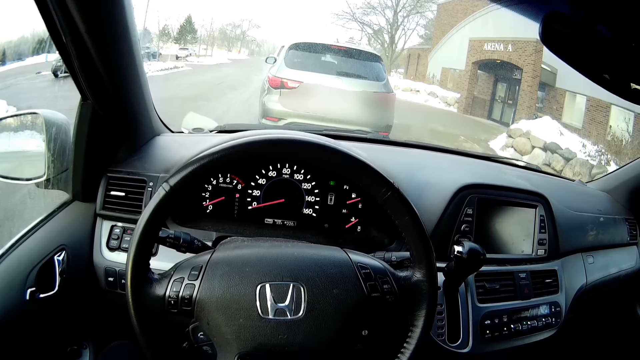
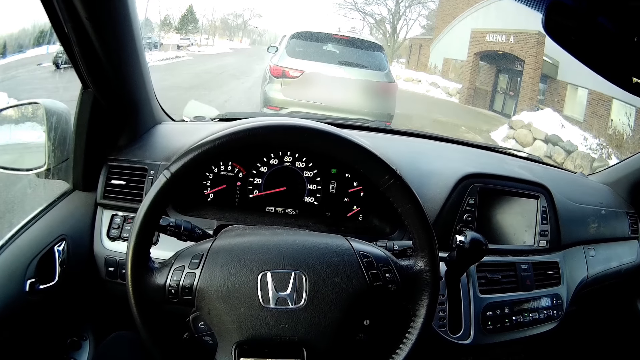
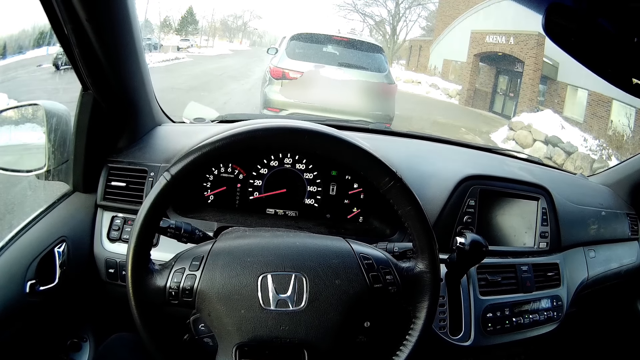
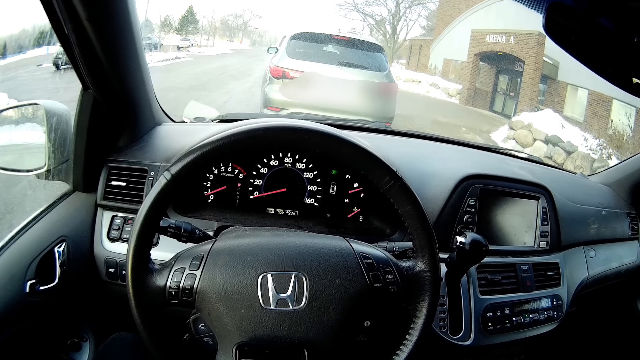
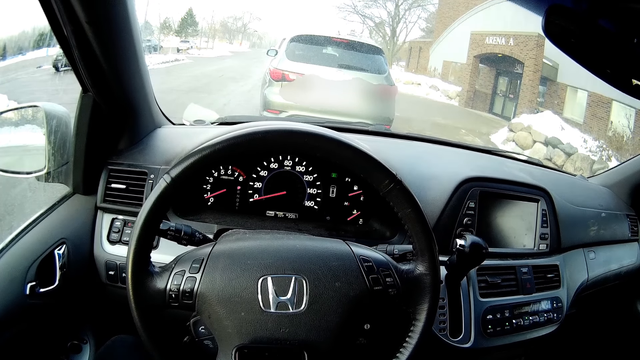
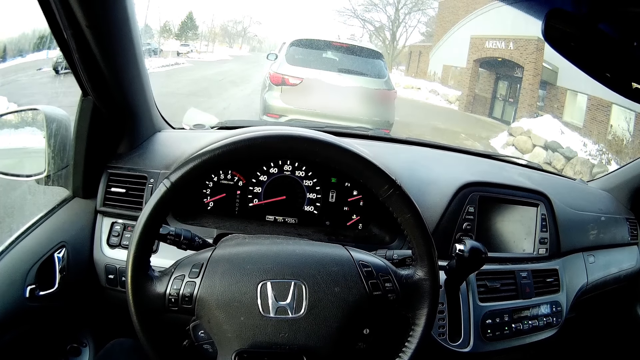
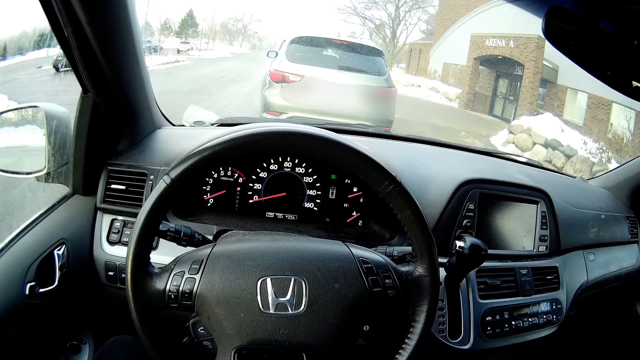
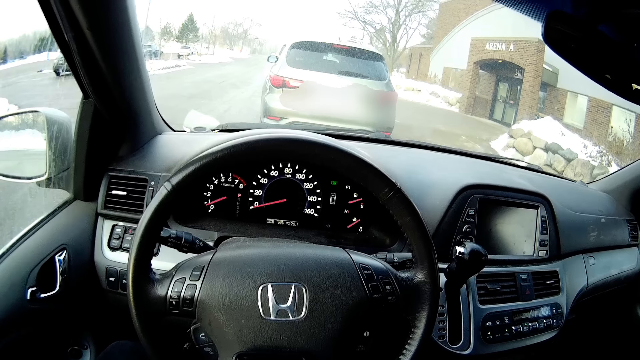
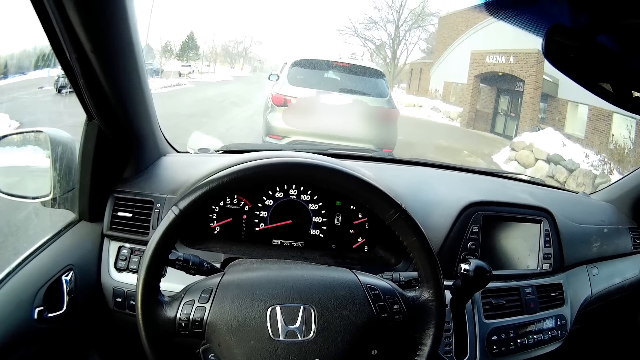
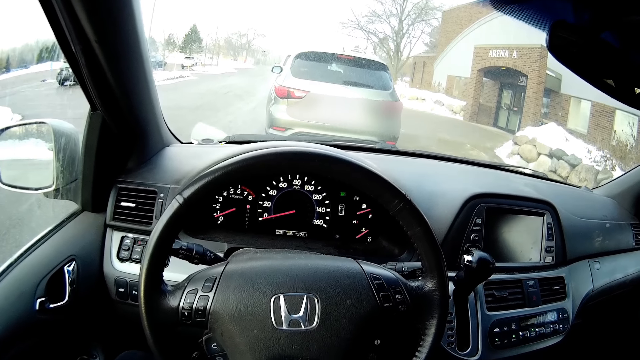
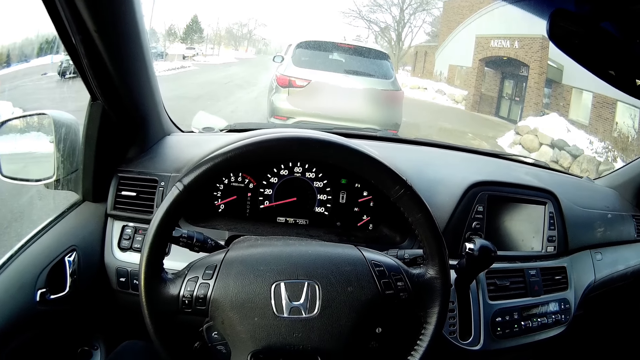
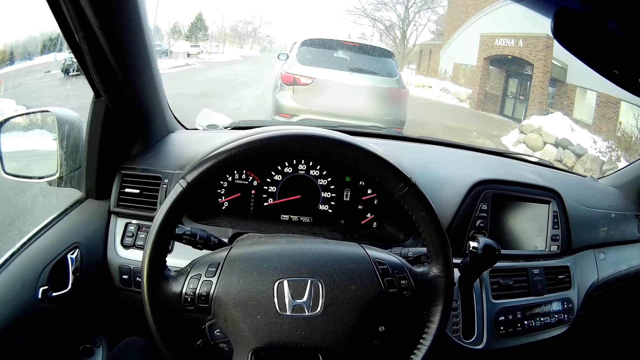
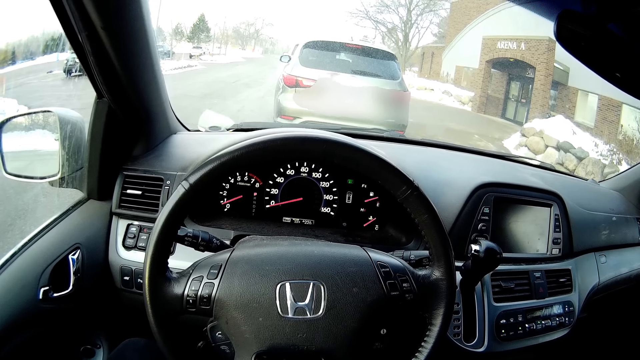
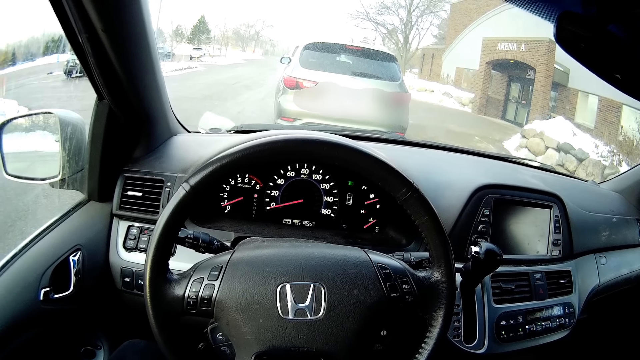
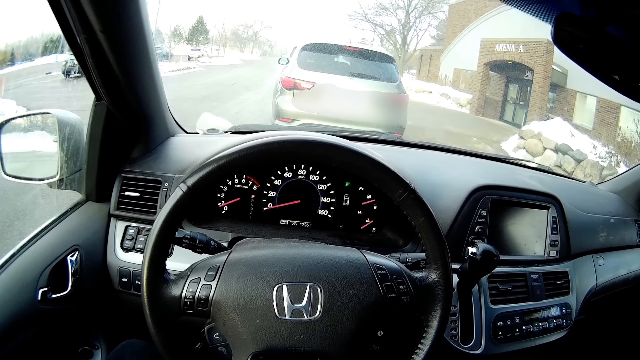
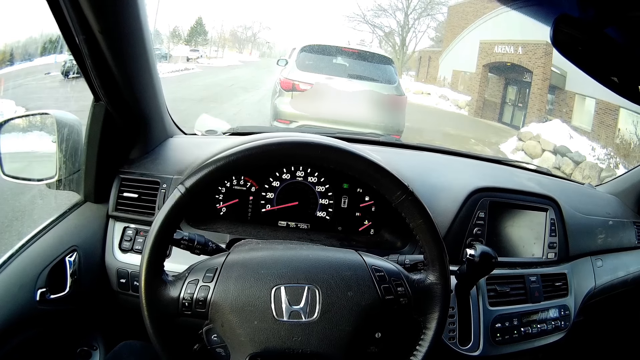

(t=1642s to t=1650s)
The camera wearer looks at the phone.
